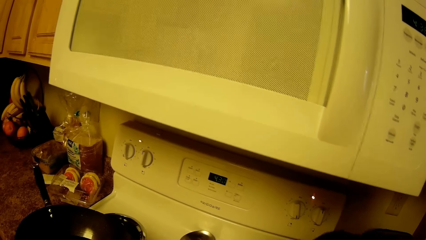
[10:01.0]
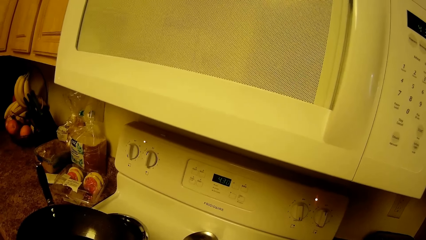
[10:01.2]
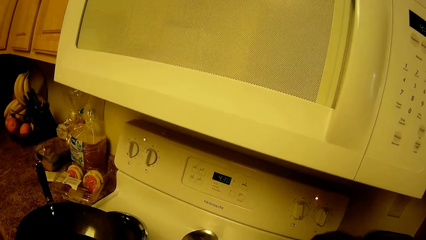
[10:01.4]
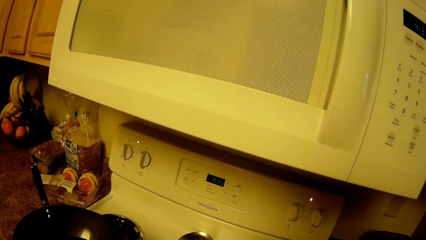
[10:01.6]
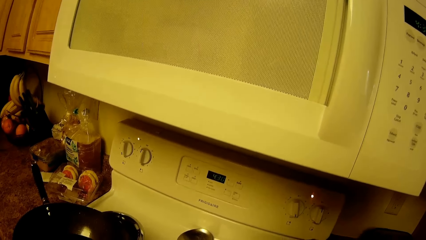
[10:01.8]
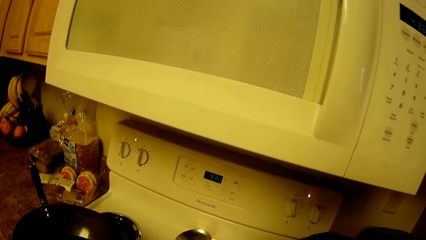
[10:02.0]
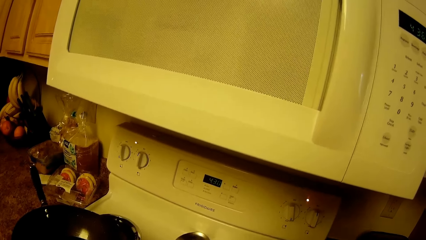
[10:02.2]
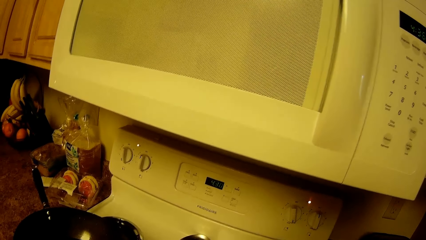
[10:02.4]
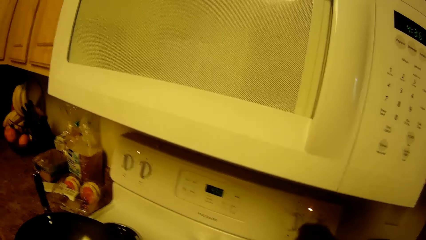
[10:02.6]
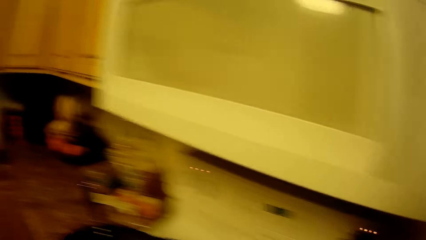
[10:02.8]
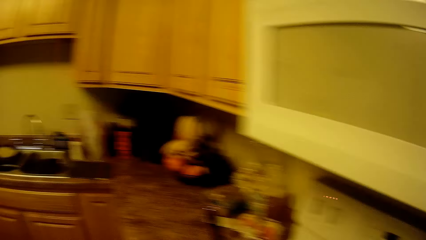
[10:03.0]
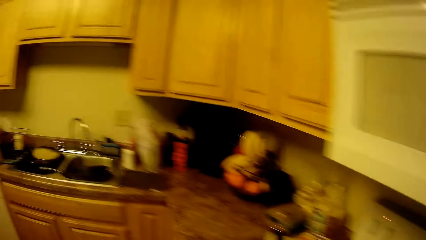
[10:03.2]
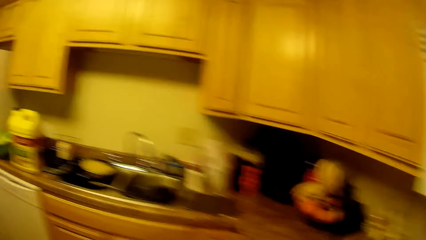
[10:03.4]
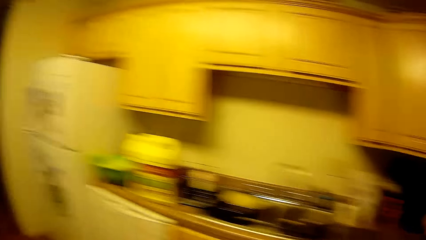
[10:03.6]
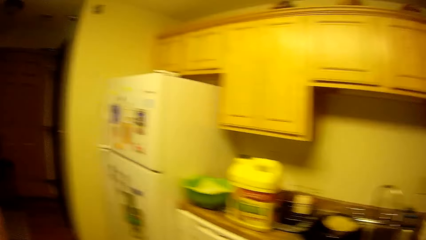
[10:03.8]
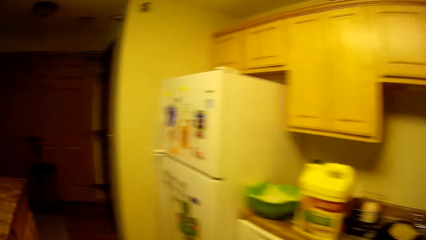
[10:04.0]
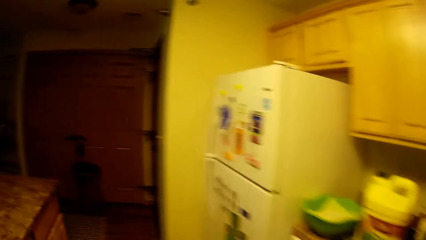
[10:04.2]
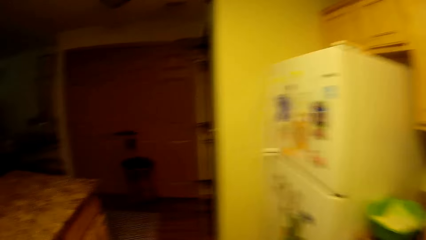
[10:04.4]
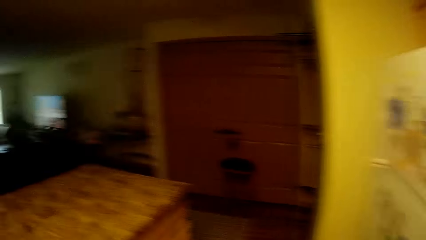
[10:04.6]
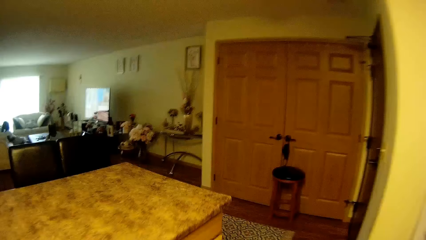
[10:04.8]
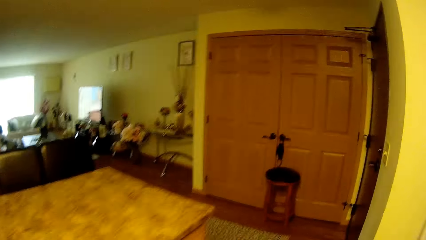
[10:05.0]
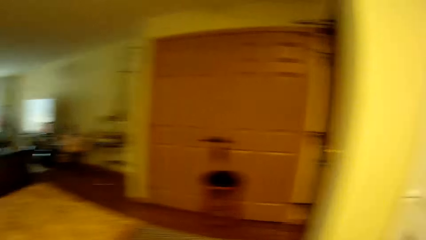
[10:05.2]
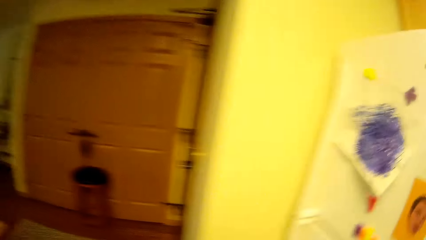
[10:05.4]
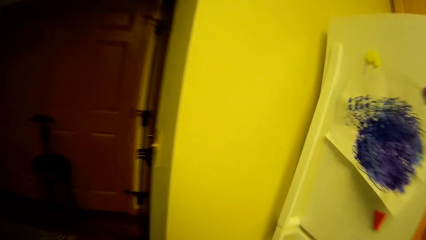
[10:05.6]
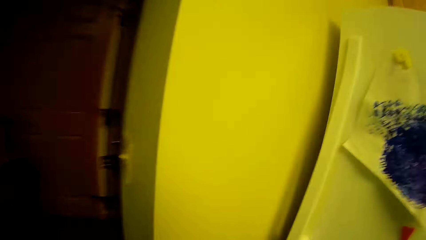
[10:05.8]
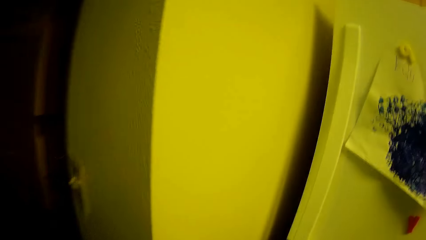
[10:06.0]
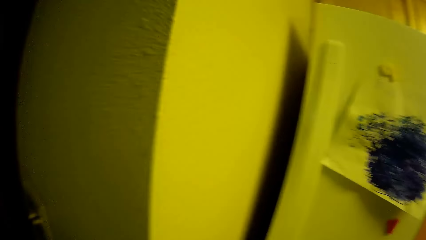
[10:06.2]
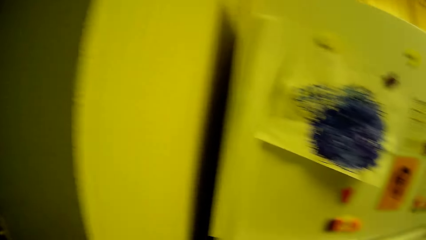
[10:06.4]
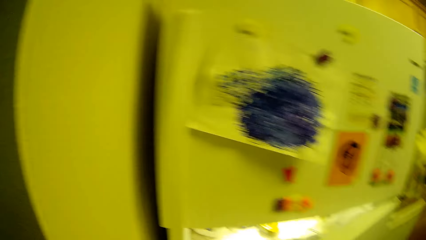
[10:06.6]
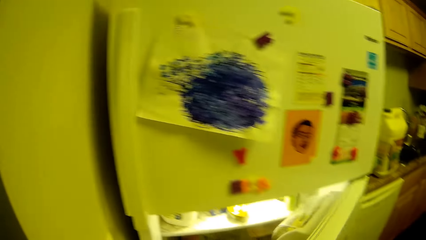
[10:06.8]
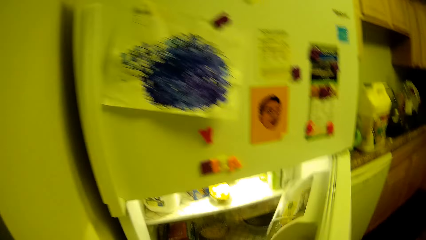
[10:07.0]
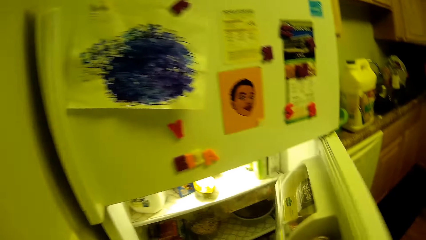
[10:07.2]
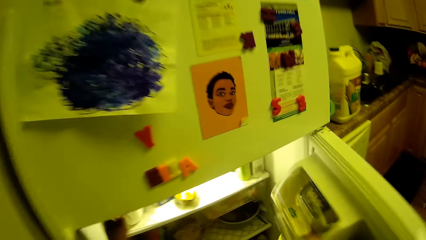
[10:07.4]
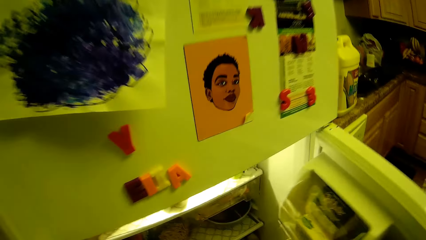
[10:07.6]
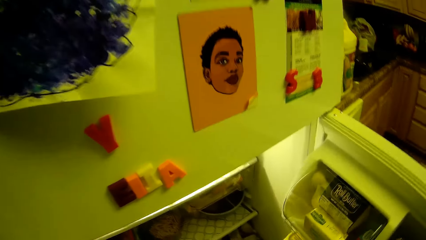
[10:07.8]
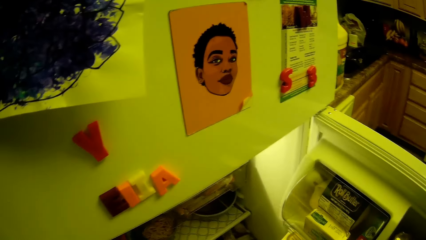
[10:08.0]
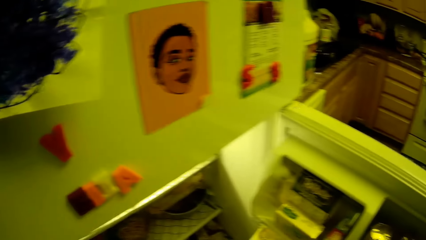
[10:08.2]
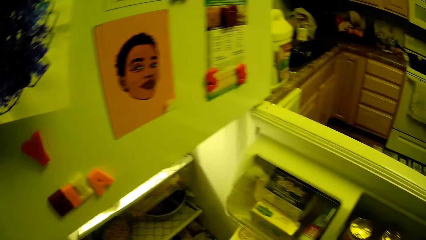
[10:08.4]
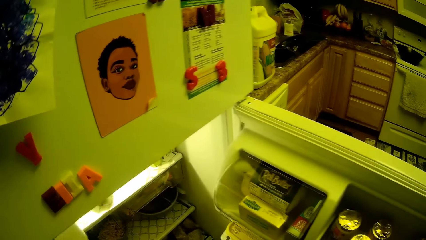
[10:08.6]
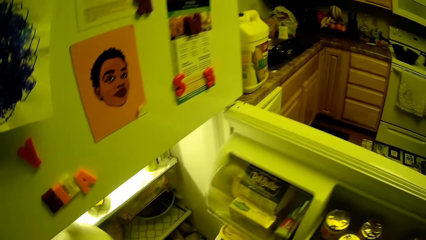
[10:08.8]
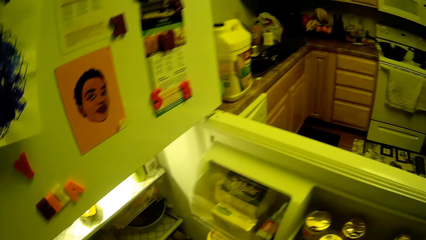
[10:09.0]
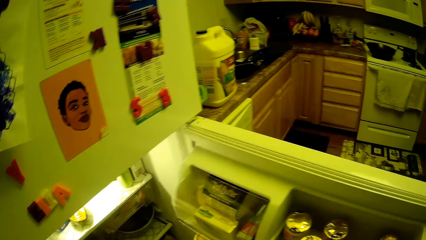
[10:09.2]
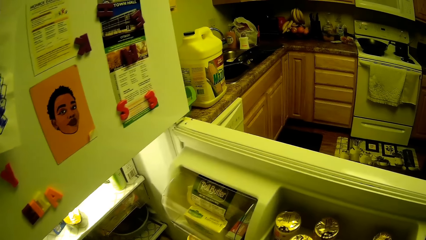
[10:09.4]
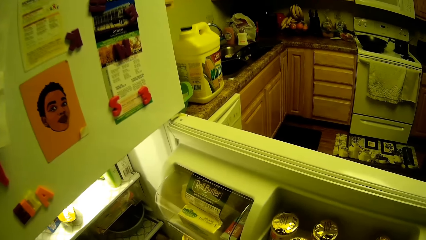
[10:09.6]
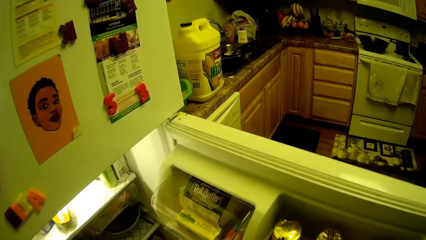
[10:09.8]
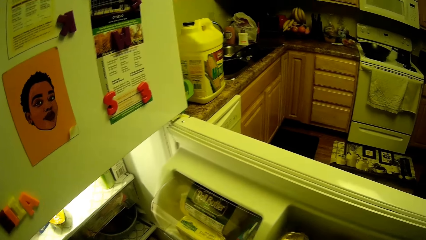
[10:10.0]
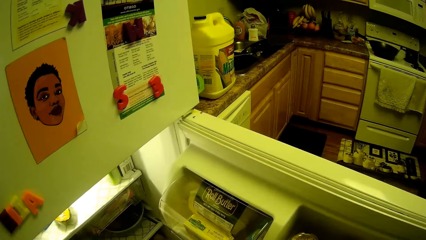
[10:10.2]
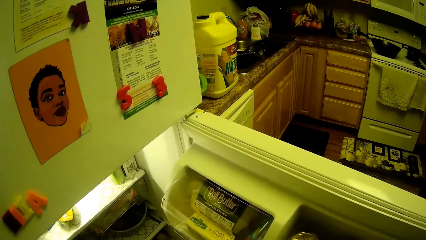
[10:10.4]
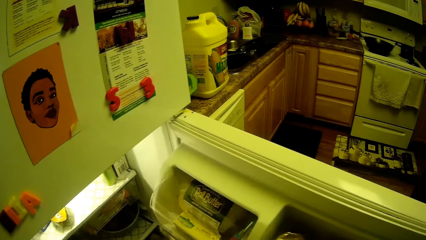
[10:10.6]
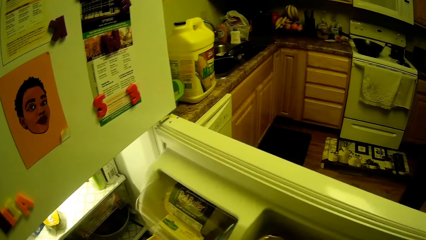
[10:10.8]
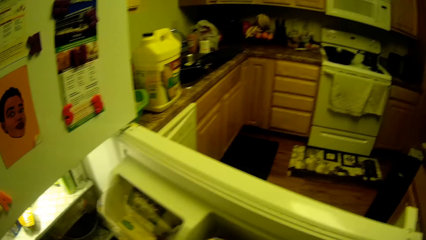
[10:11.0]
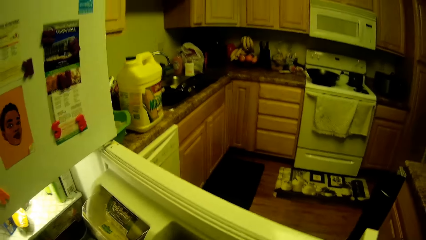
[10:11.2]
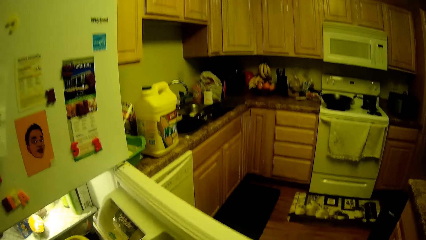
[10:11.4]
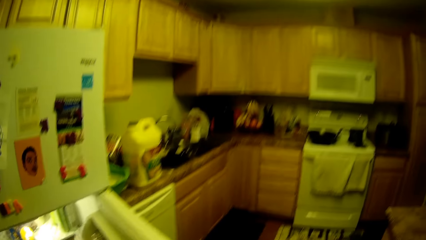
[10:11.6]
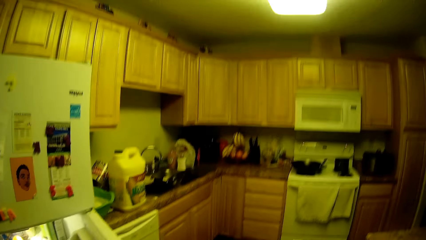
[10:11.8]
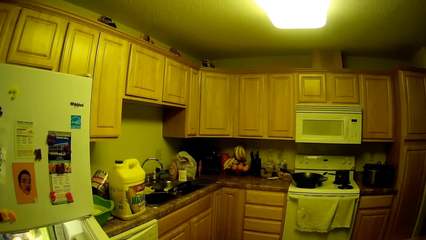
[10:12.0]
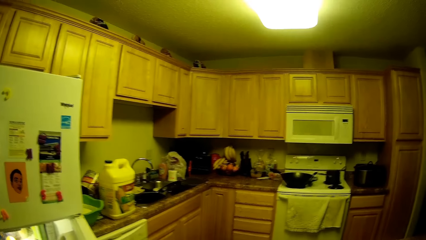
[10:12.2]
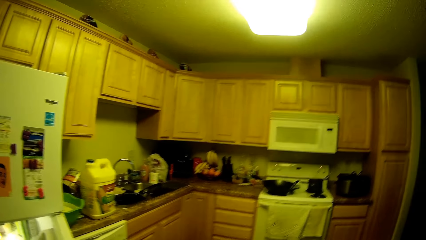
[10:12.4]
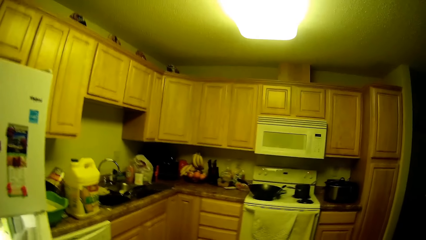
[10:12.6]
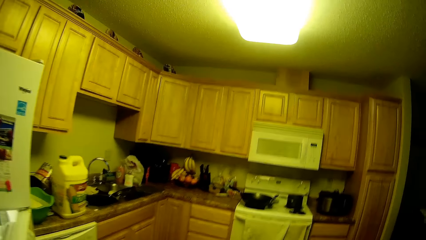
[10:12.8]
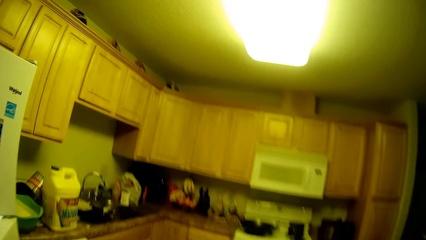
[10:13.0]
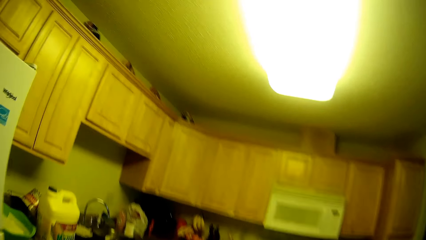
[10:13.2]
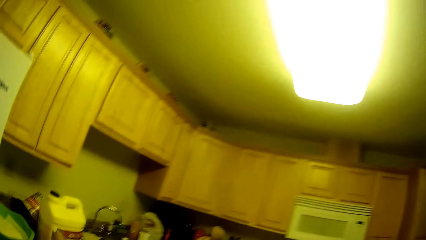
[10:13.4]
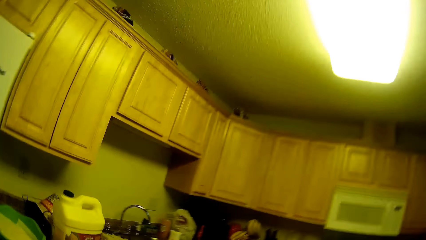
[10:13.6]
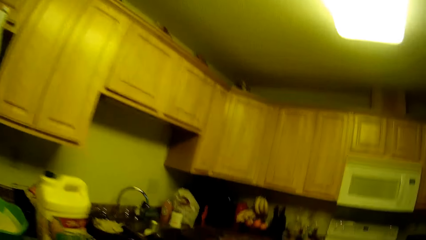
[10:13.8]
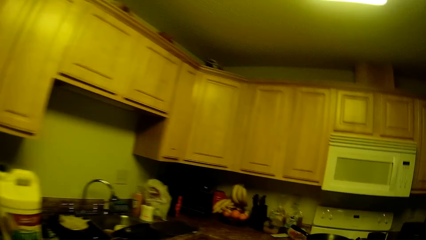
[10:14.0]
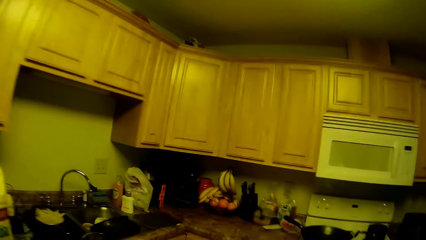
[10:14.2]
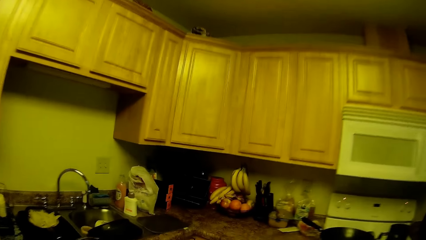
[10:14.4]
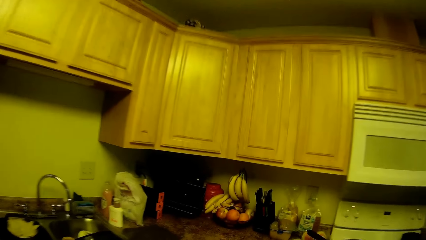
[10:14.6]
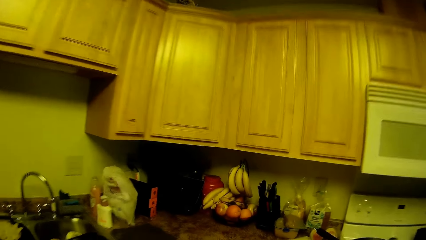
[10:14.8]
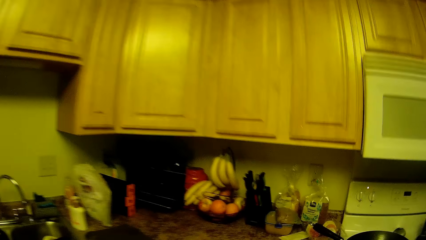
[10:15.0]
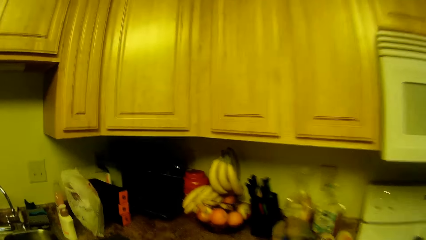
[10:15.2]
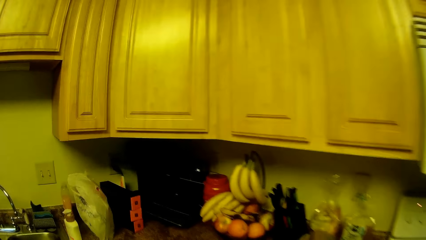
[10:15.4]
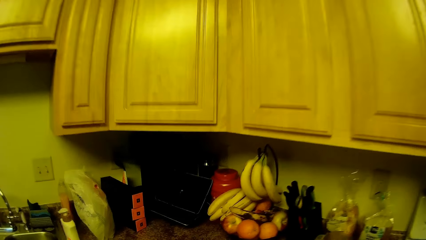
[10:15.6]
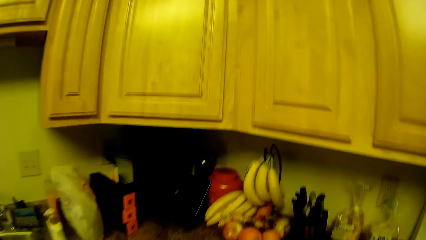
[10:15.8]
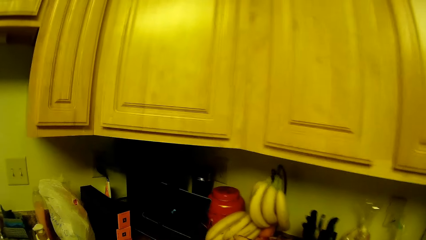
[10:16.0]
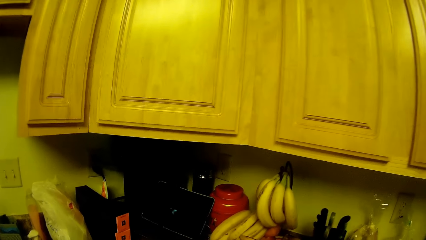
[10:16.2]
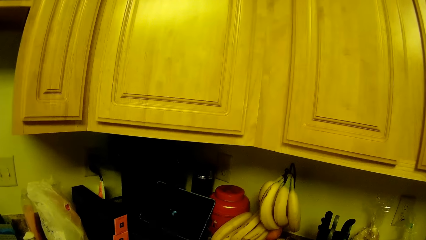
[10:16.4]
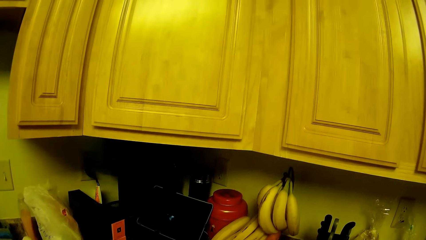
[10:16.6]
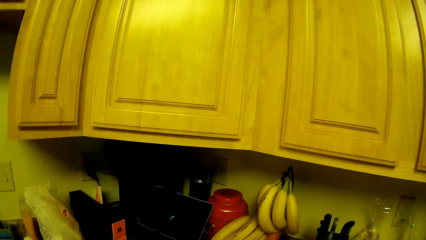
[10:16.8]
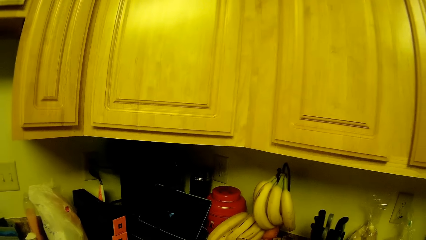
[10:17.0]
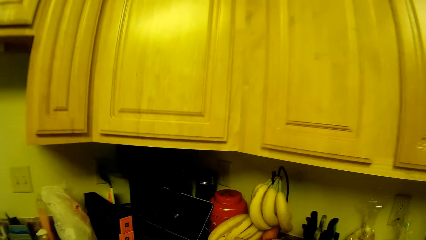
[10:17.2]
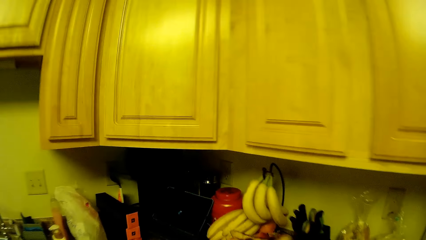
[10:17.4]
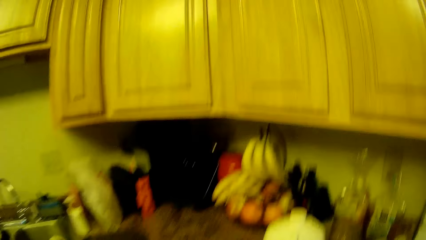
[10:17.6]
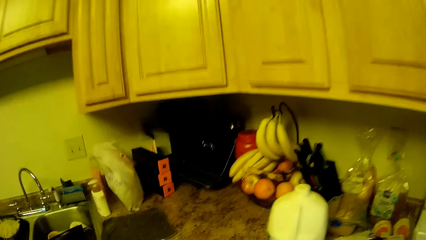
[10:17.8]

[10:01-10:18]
The camera wearer opens a refrigerator or fridge with her right hand. She removes a plate of food from the refrigerator with her left hand. She closes the fridge.
